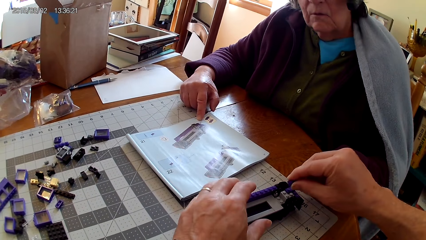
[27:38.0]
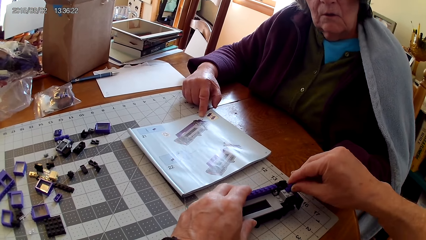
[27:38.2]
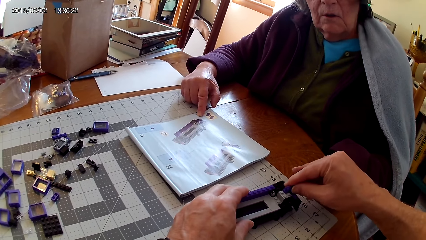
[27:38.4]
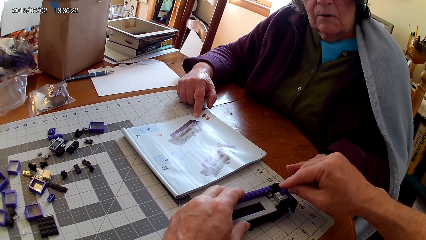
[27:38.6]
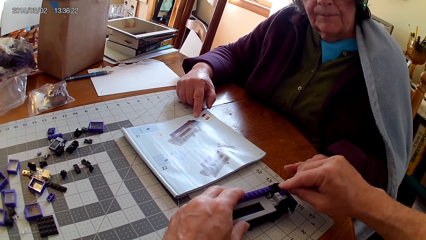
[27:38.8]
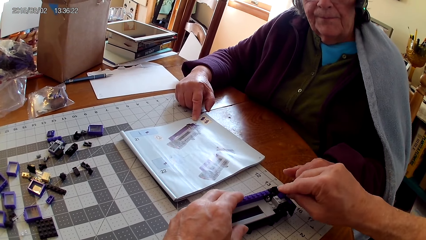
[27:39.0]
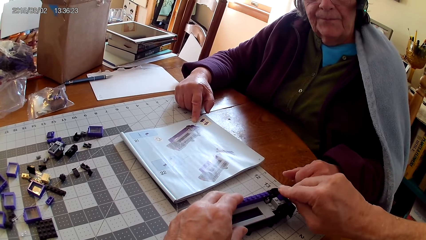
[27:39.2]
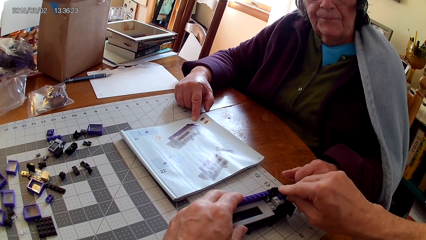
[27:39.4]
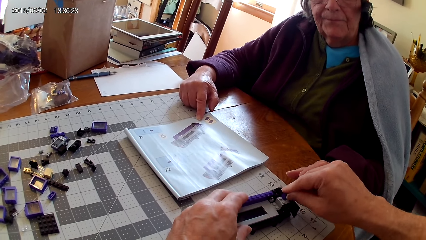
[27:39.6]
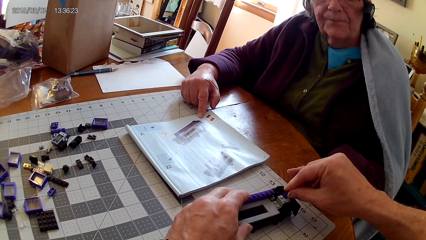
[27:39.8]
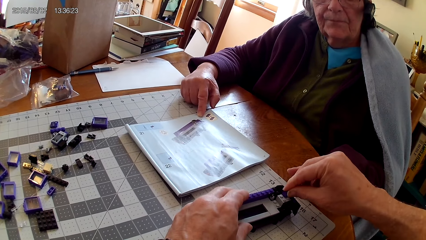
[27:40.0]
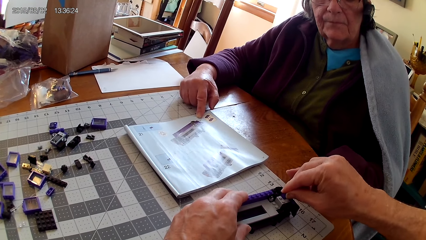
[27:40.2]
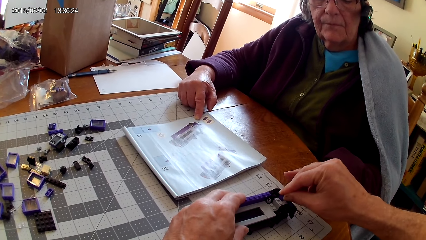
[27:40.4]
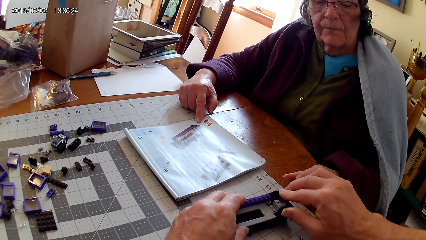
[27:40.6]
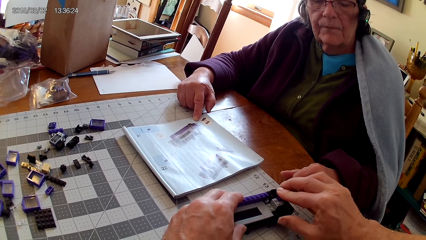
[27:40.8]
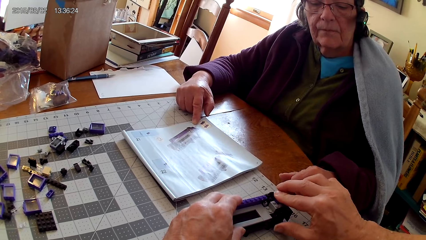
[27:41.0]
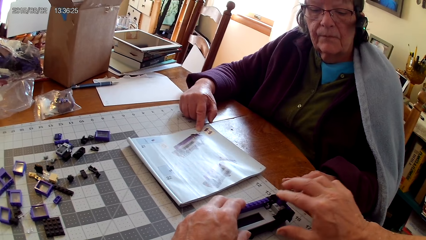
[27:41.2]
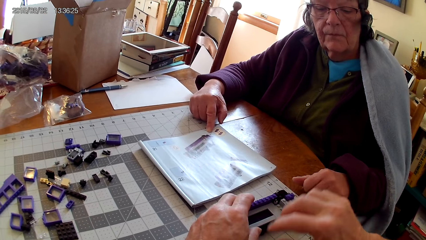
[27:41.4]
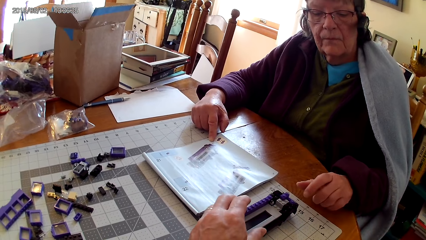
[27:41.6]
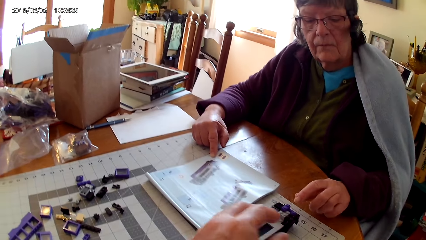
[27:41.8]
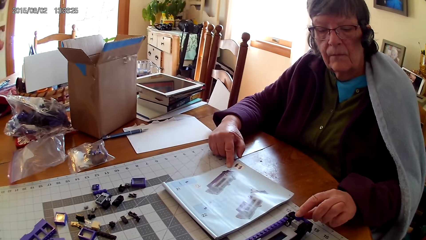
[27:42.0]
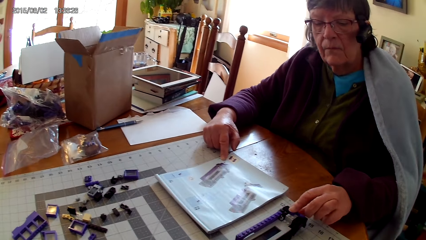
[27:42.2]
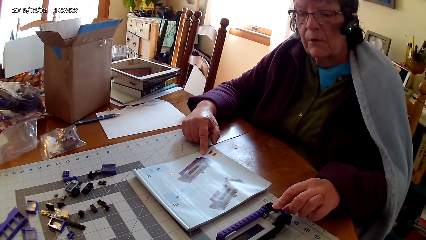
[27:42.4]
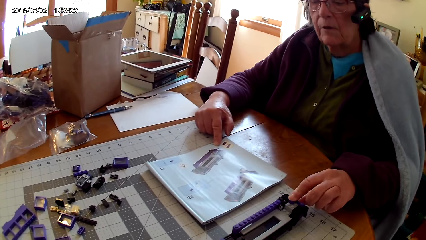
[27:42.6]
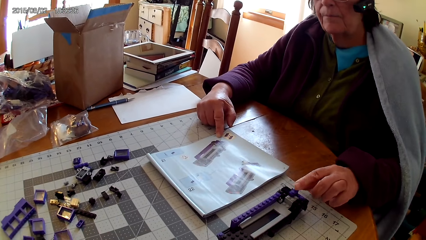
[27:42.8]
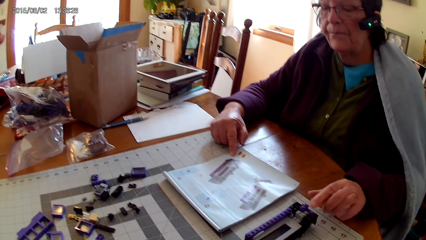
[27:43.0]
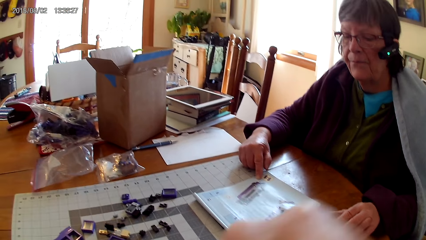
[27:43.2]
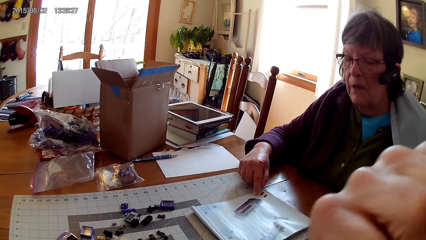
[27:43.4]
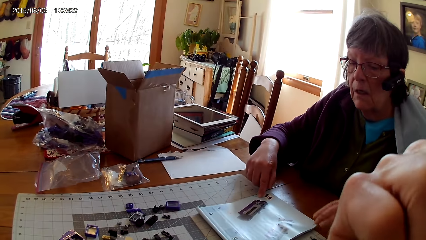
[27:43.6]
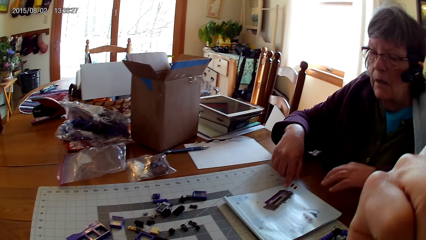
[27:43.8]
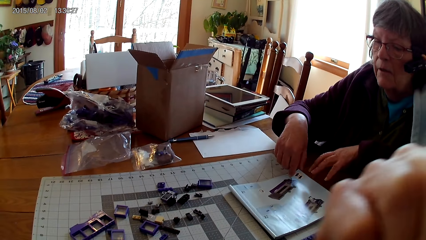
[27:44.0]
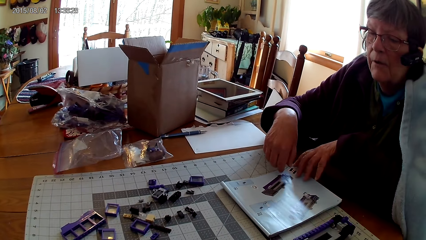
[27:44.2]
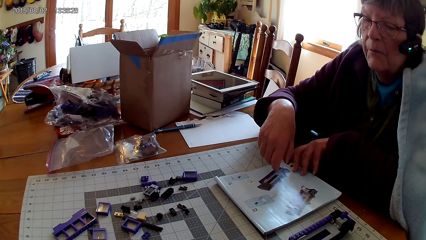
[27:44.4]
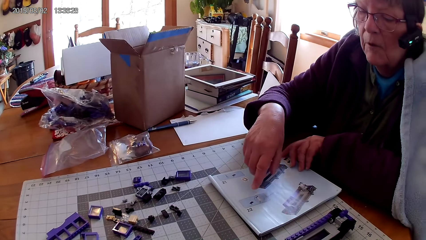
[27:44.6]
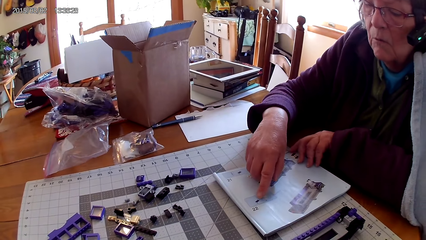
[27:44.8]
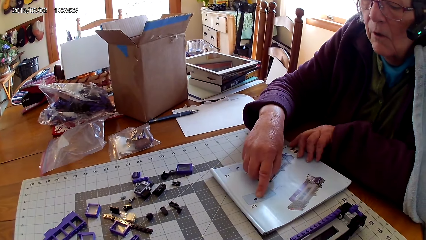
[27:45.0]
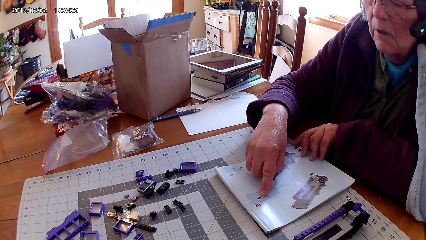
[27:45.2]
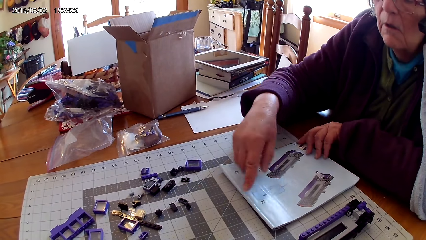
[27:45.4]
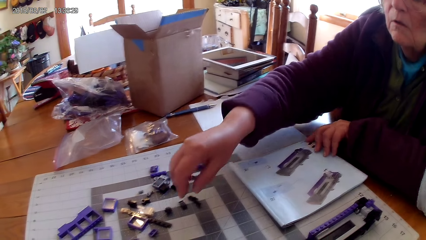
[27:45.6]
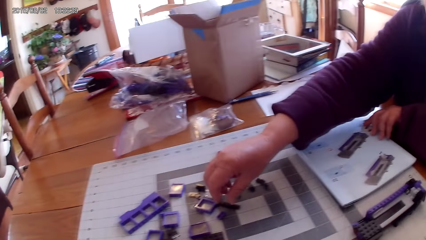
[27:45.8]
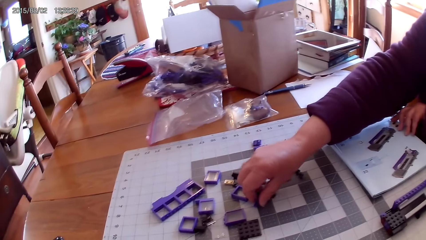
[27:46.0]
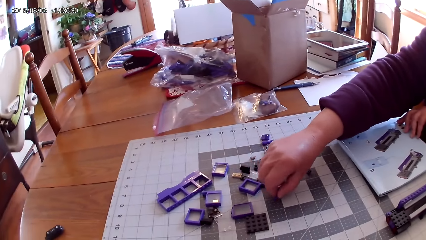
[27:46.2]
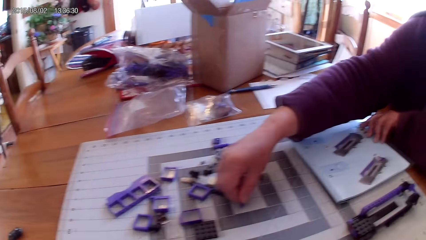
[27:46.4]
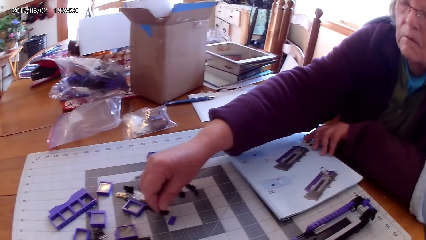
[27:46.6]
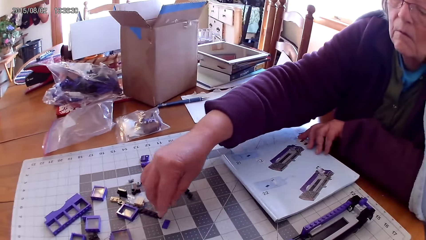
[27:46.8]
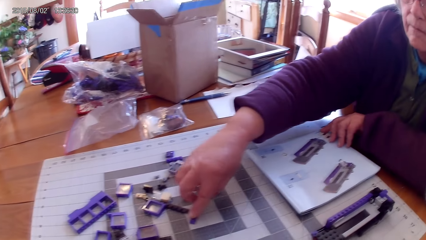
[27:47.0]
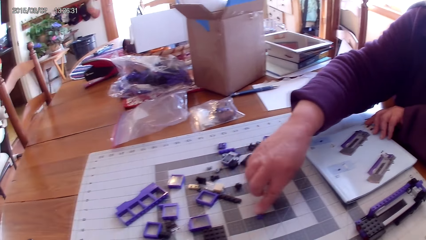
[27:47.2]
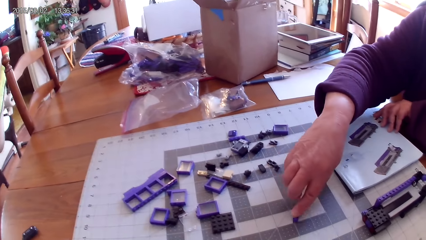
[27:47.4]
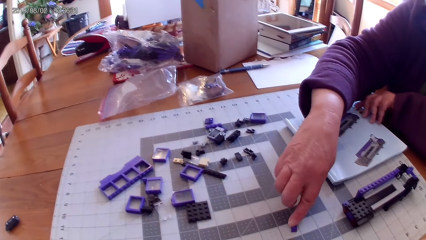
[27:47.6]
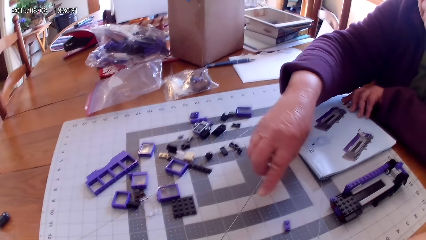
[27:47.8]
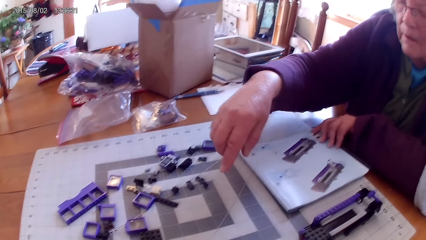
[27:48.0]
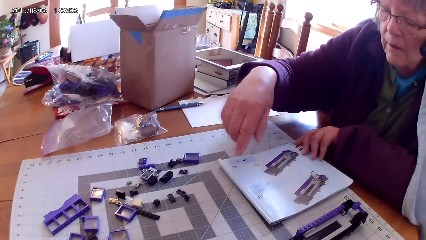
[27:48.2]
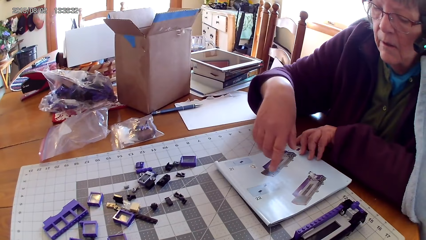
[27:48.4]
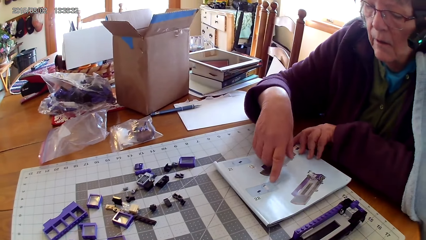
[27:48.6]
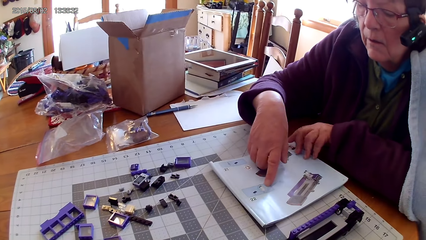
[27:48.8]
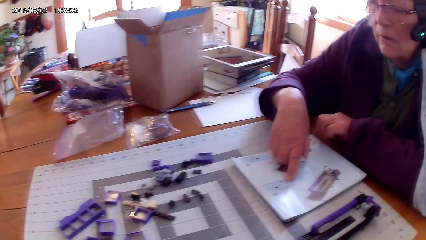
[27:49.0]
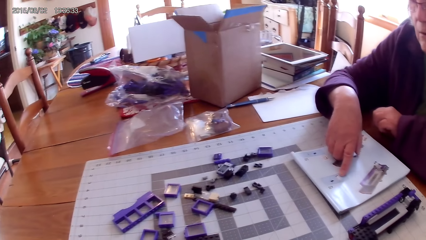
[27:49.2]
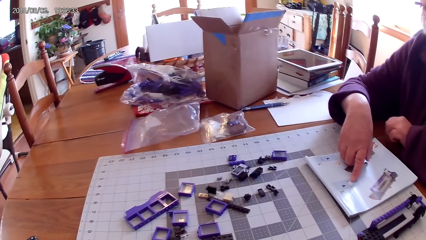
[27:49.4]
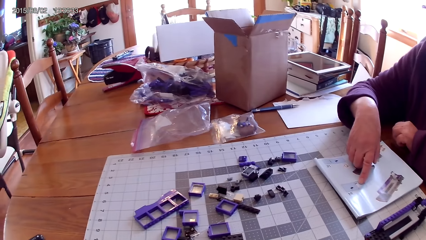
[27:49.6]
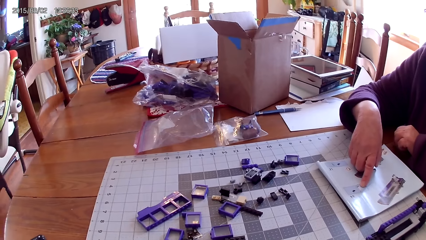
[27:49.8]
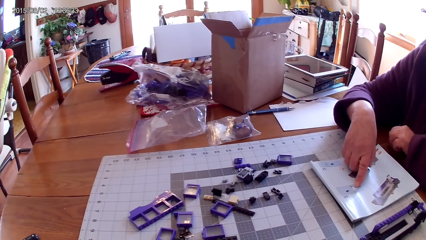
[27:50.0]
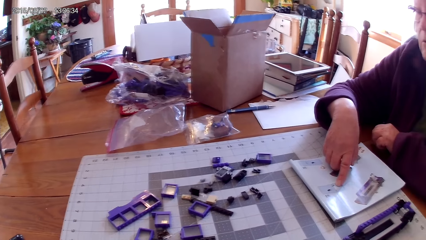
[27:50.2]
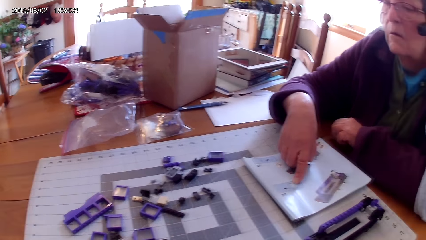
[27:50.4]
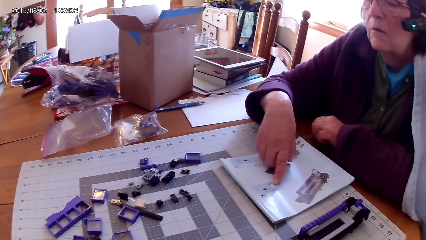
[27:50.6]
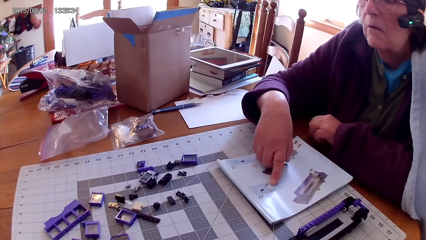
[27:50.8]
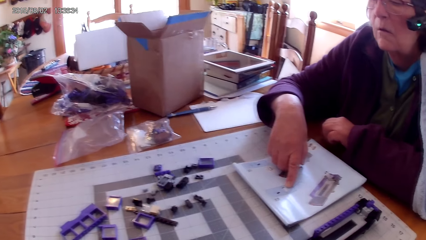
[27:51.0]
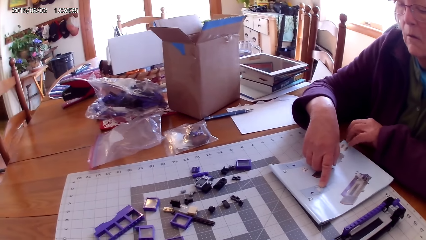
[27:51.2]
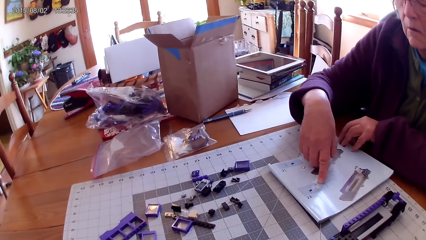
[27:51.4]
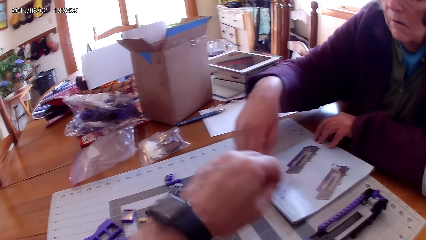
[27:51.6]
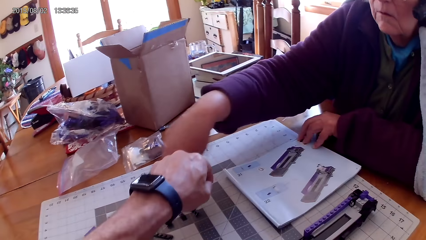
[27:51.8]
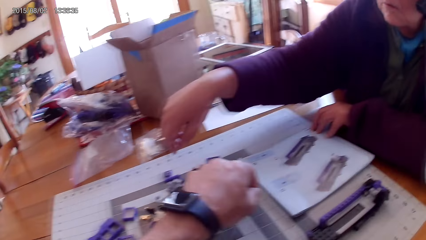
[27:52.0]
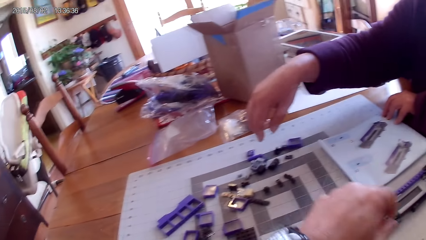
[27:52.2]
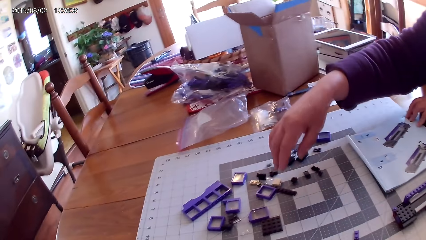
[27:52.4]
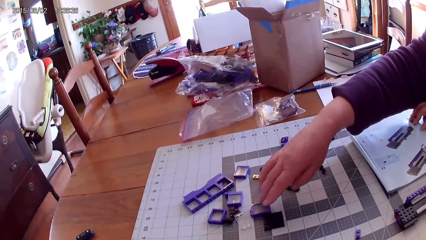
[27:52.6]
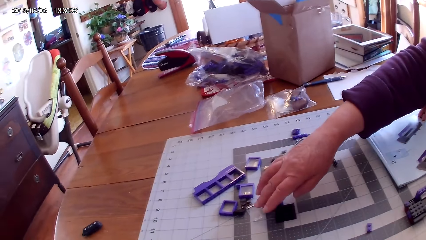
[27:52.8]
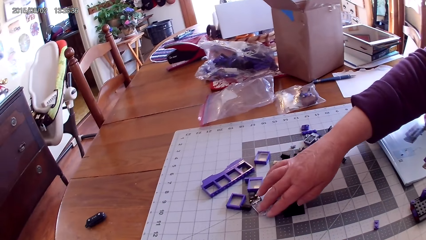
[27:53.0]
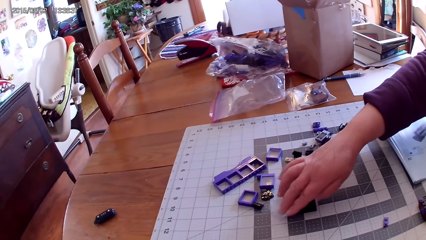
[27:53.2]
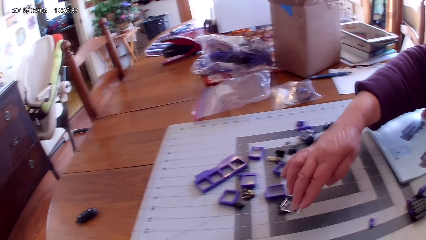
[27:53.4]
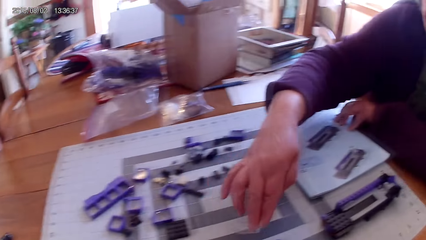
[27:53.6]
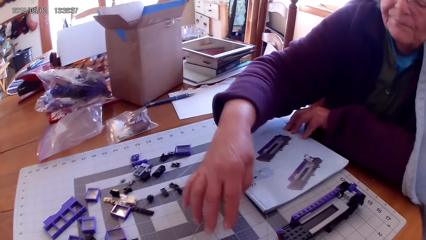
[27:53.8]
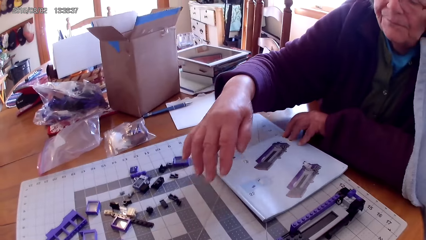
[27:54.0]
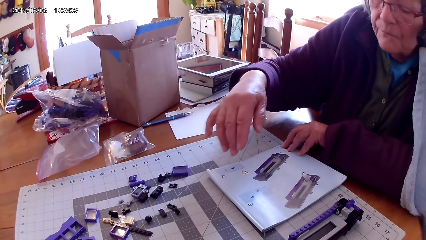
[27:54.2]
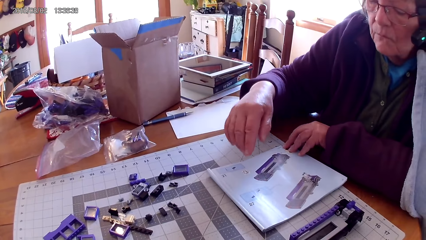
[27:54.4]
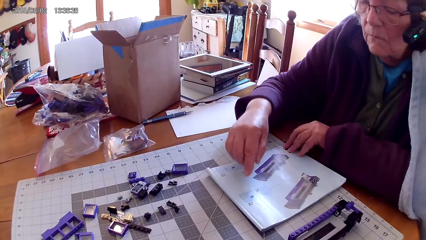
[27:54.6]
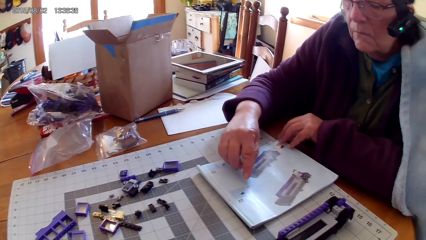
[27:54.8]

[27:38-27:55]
A lady touches the lego piece. The camera wearer puts pins in the stapler. They fix the lego piece. The lady touches the lego piece. The camera wearer touches their face. The lady touches the lego book, moves pins on the table and picks up the lego piece. The lady points at a drawing on the book and touches the lego book. The camera wearer points at the table. The lady picks up the lego piece and moves pins on the table.
